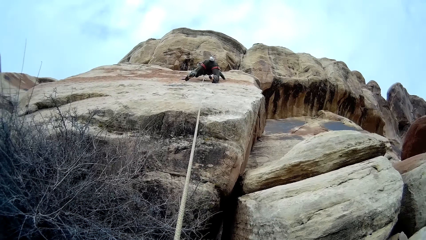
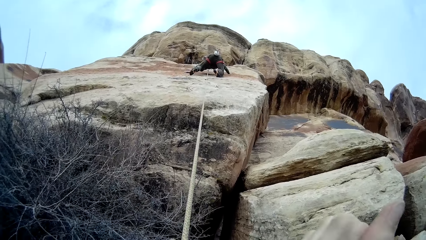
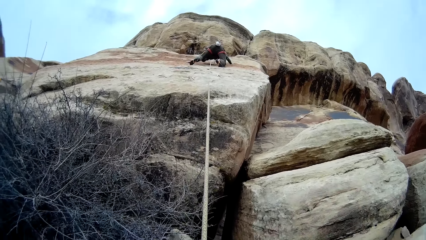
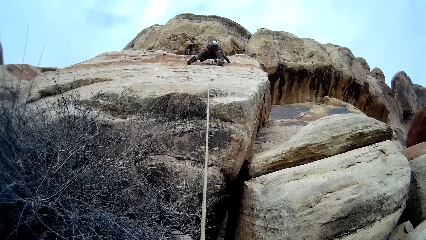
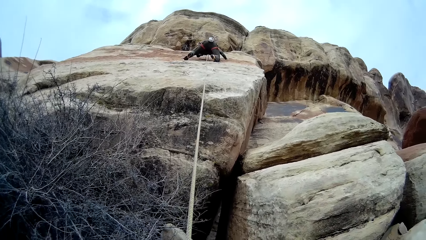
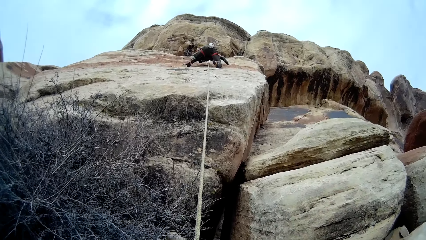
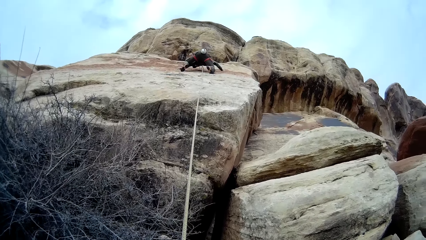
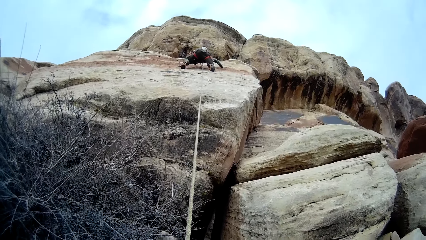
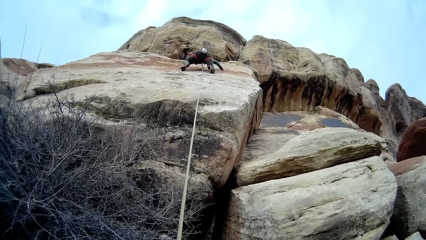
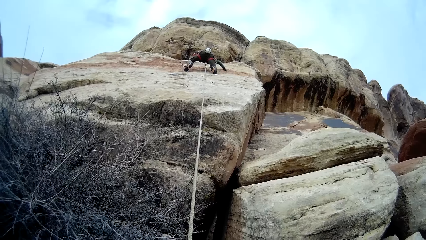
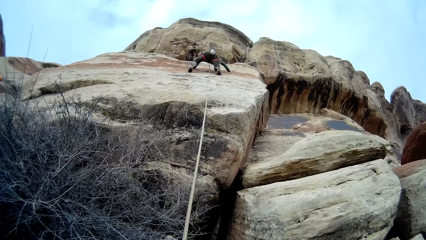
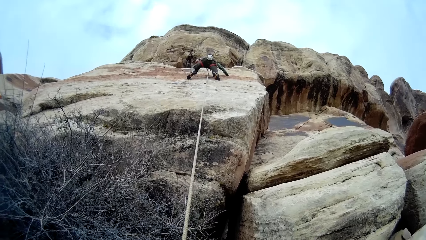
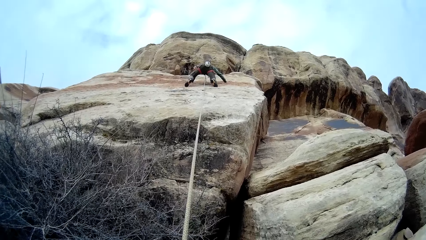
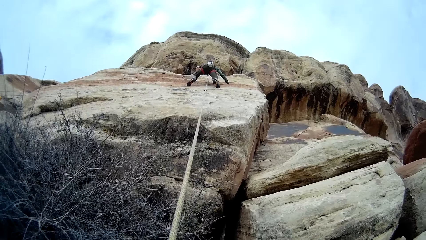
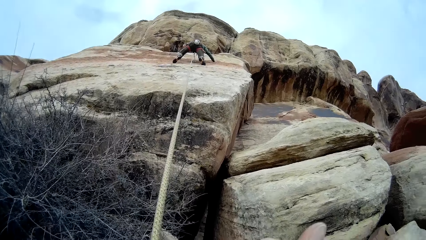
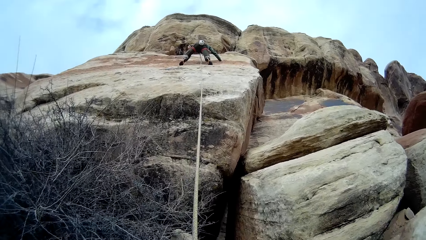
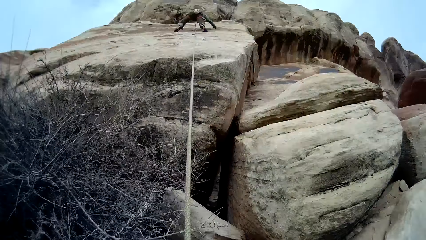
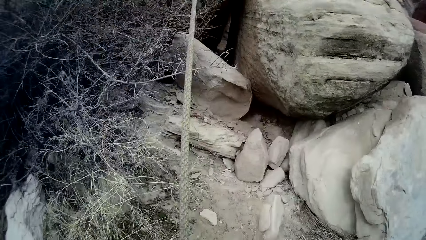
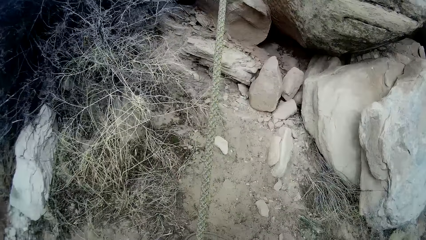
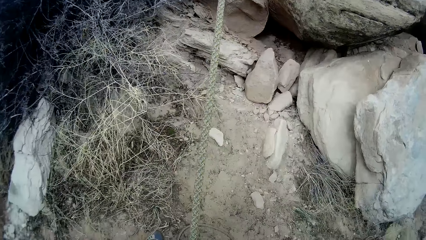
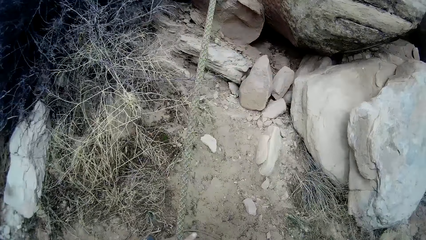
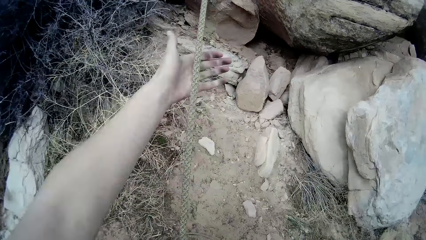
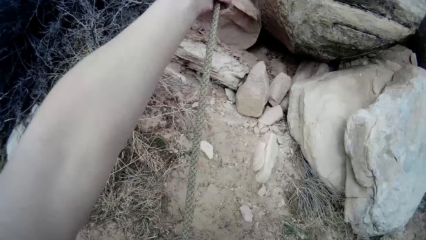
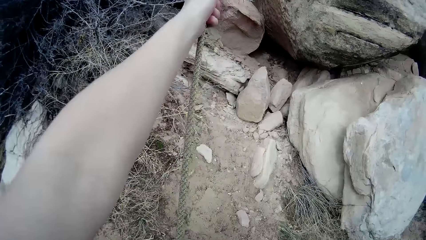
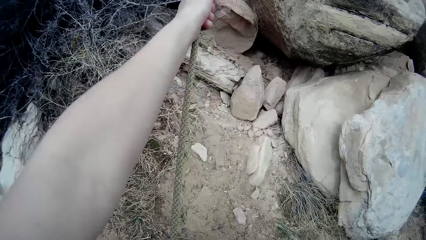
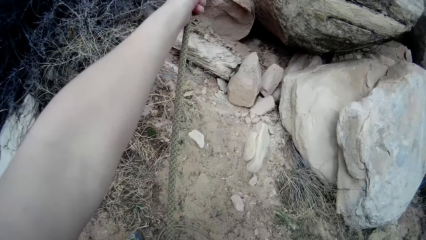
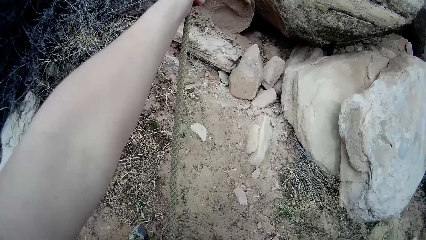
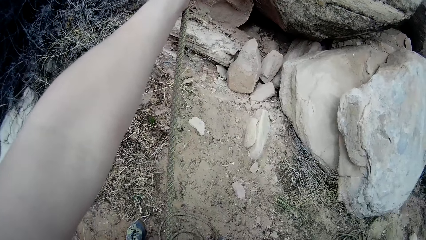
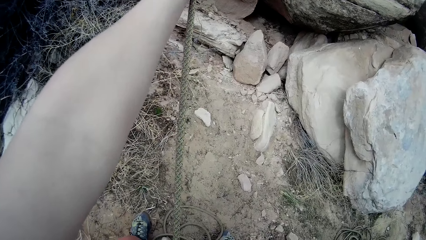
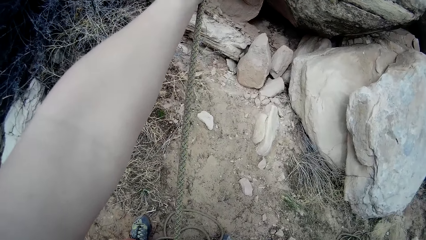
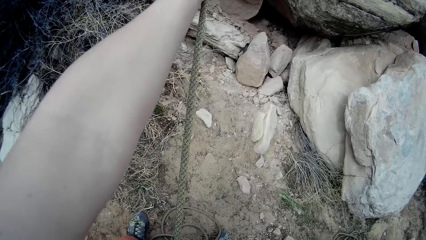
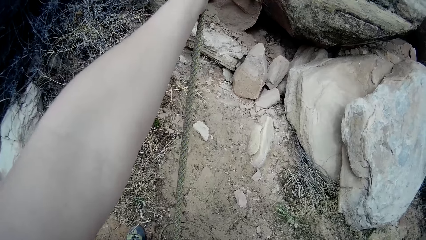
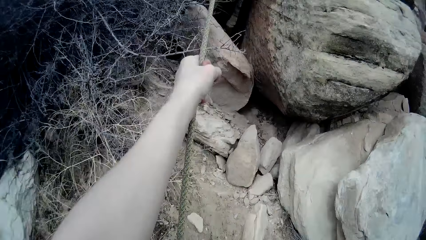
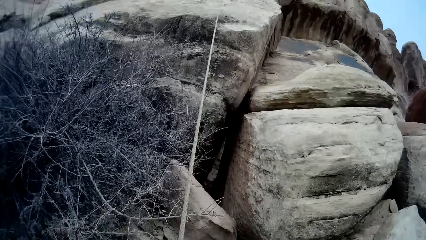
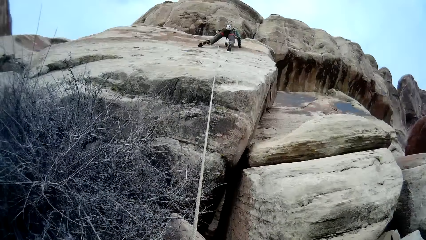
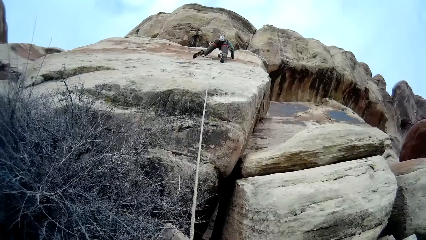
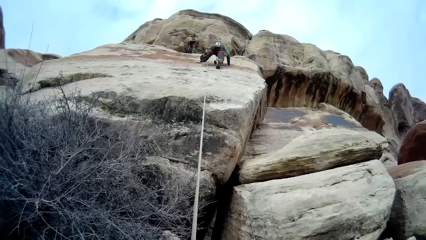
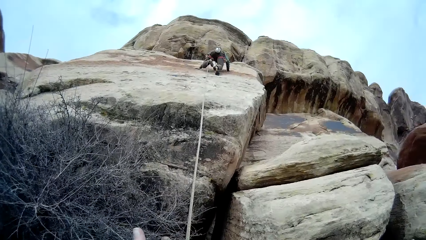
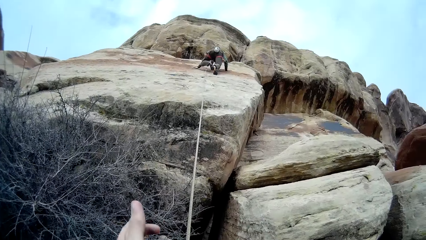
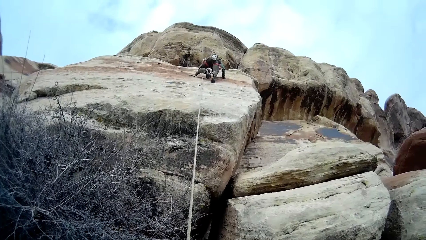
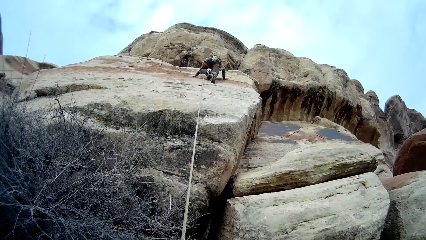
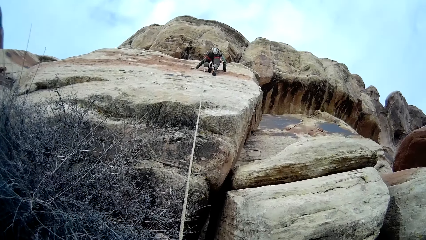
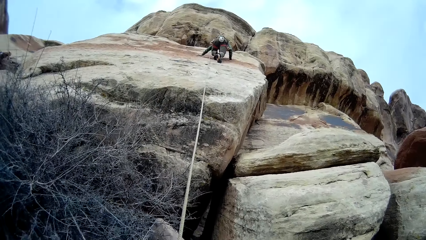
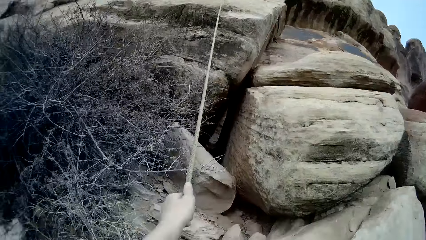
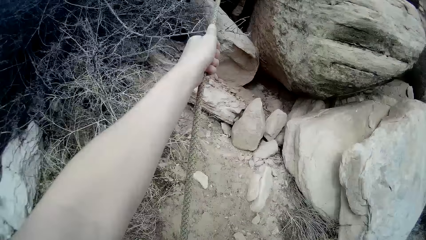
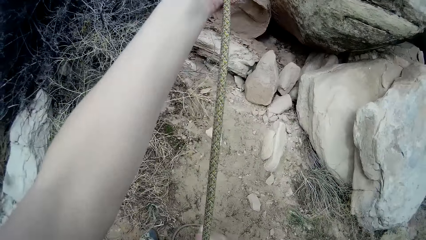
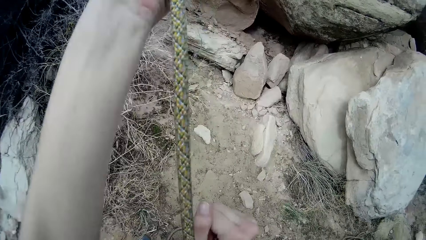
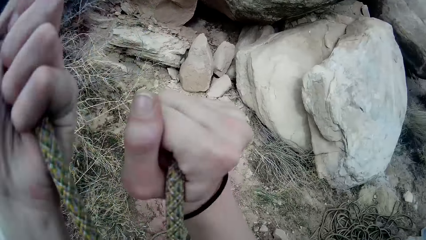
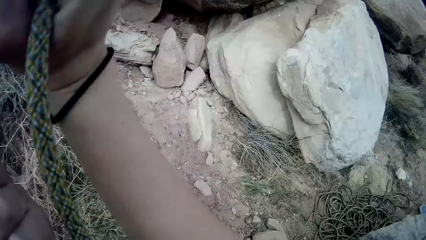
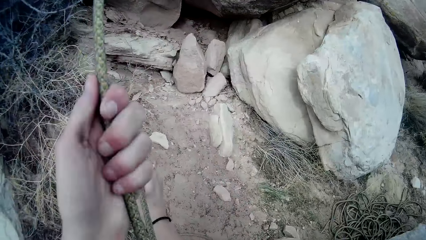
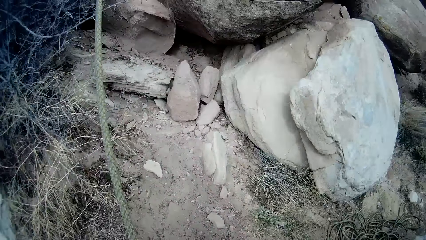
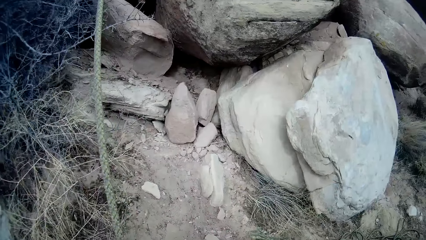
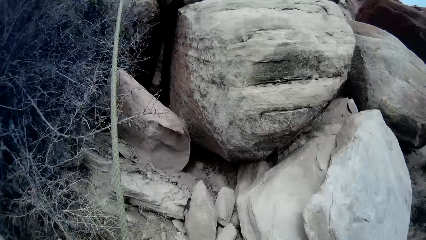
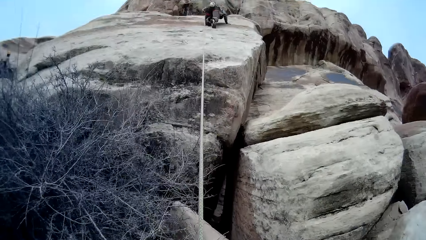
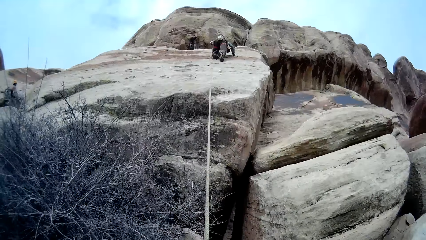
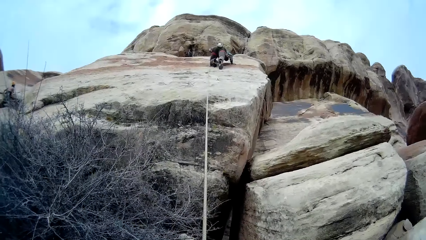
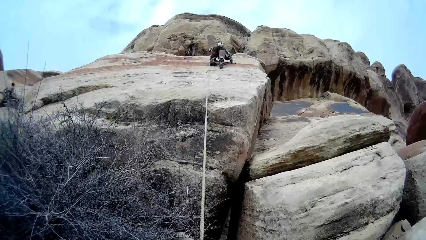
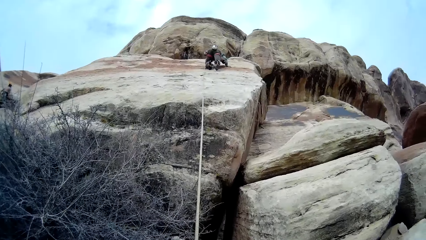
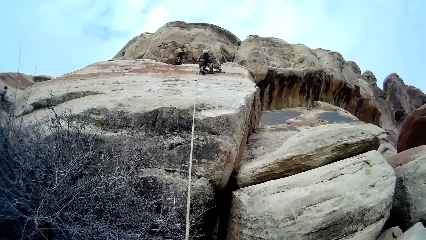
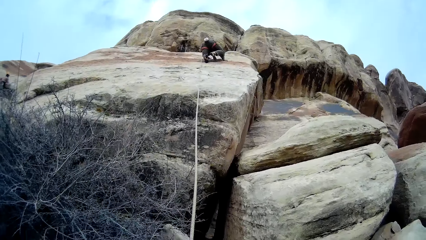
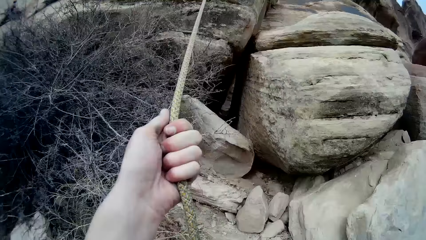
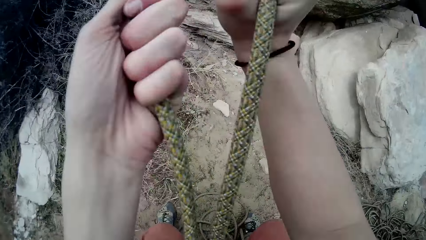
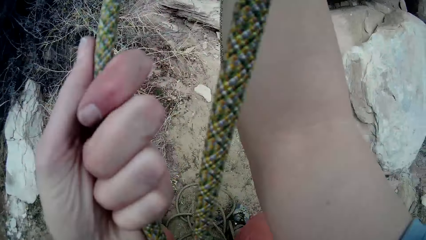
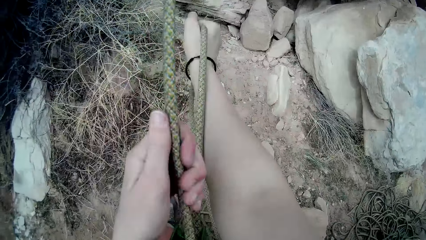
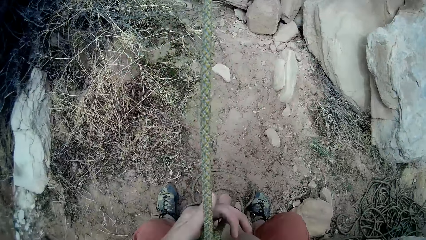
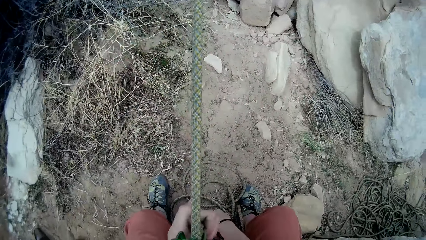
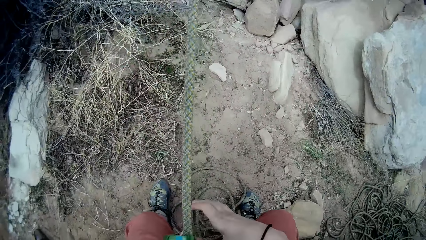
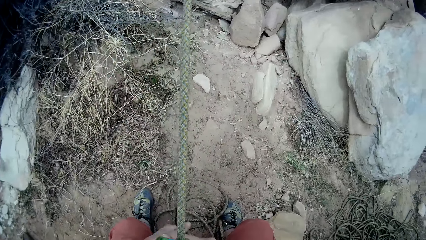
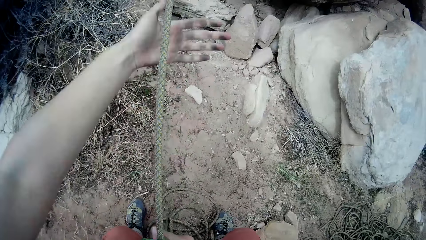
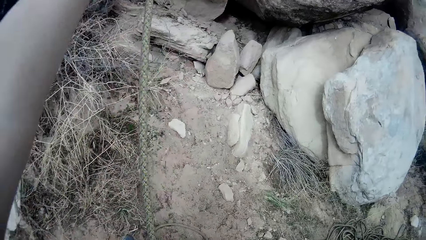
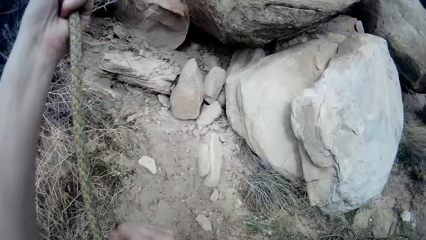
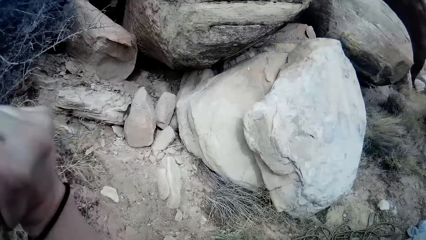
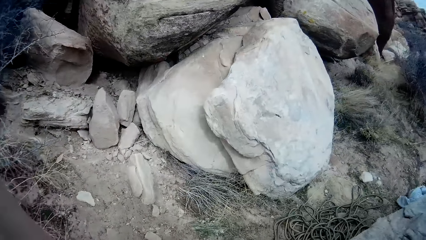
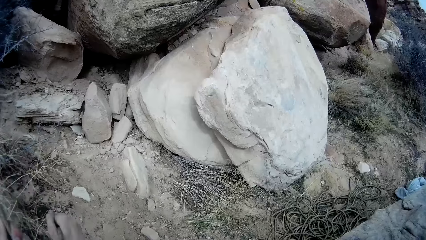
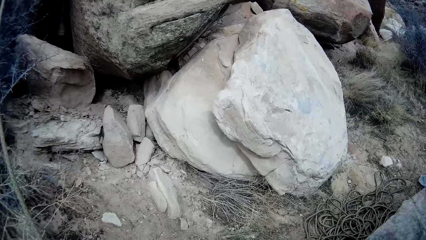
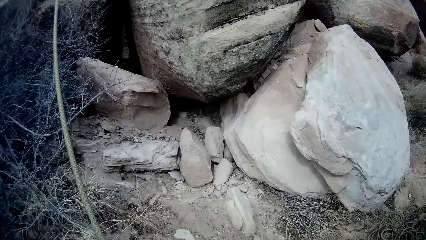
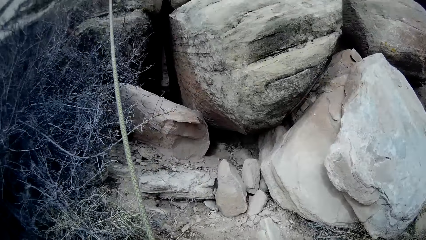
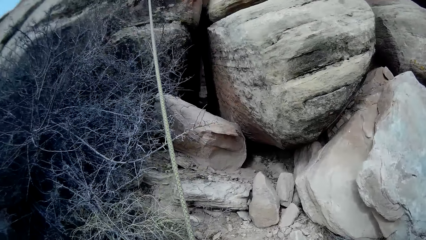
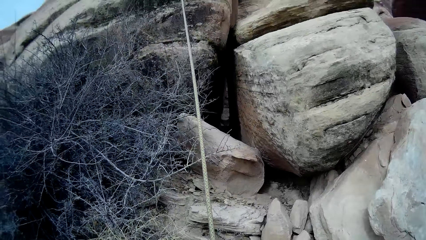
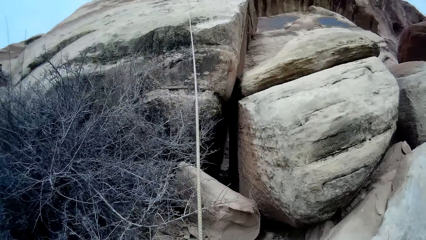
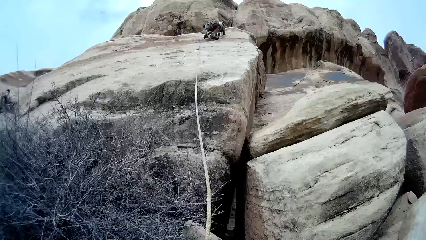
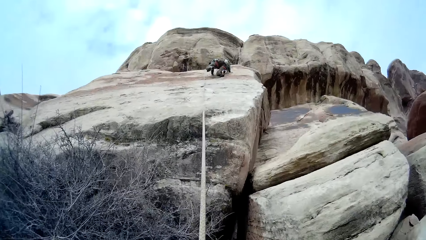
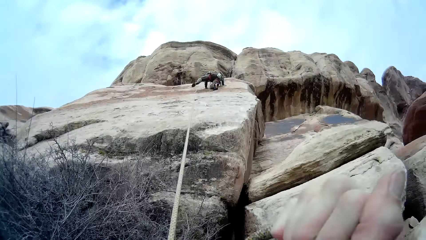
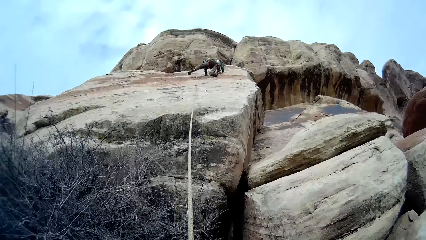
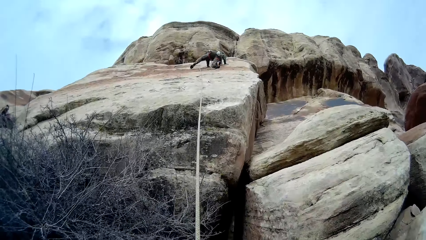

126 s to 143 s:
The camera wearer adjusts a rope with a hand. A man climbs on a mountain. The camera wearer pulls the rope with a hand. They adjust the rope with a hand.
